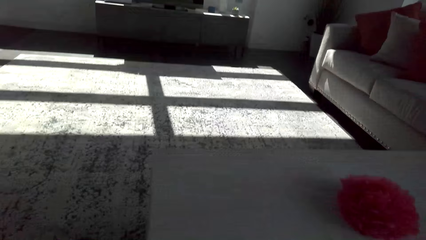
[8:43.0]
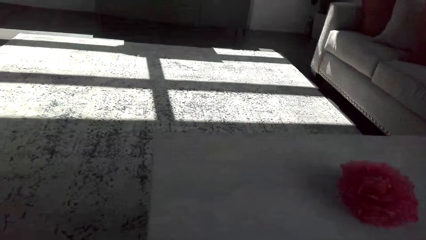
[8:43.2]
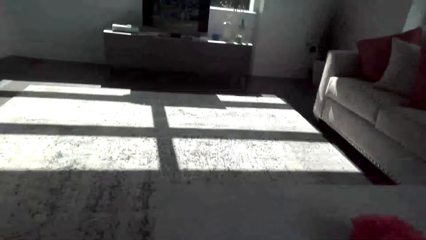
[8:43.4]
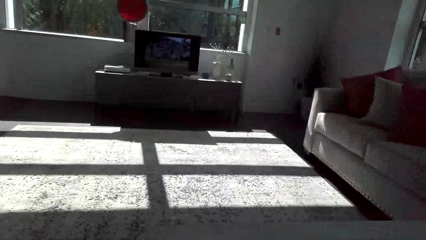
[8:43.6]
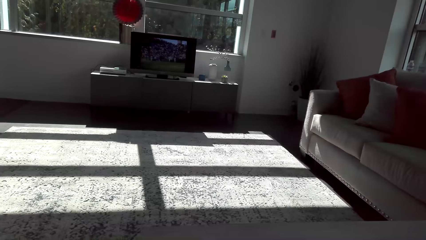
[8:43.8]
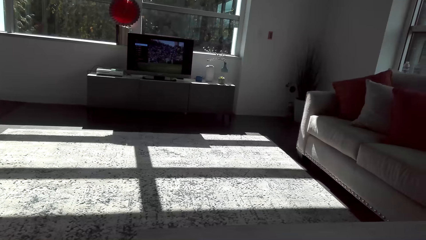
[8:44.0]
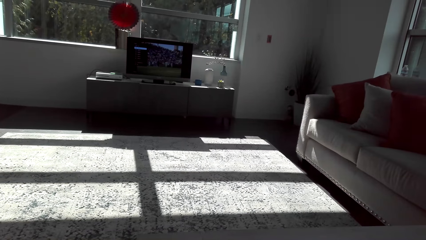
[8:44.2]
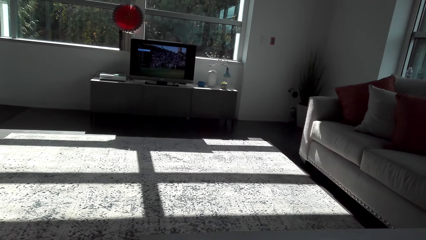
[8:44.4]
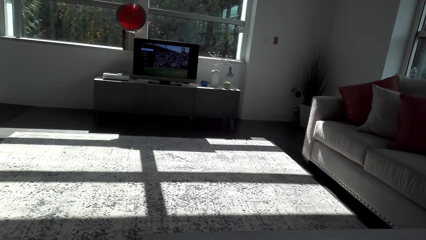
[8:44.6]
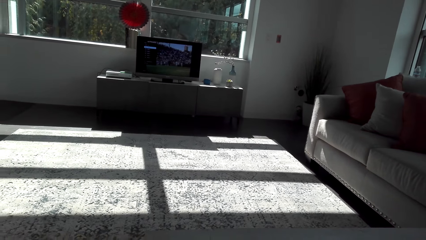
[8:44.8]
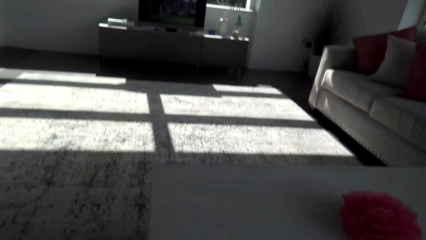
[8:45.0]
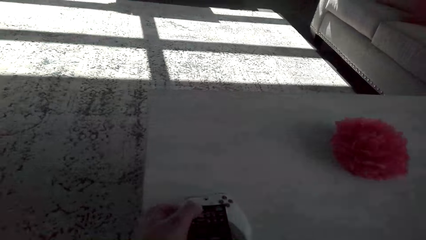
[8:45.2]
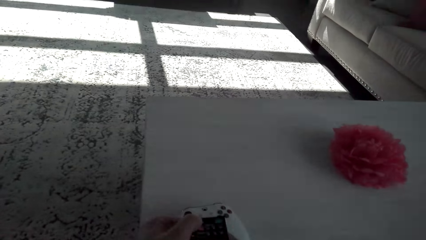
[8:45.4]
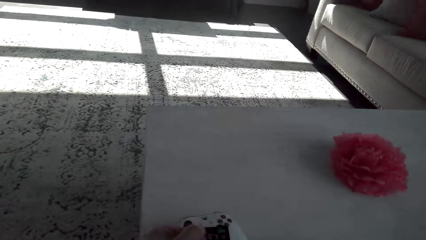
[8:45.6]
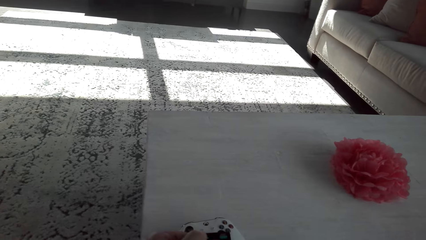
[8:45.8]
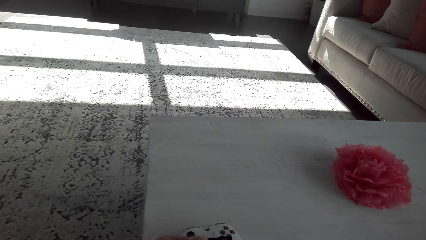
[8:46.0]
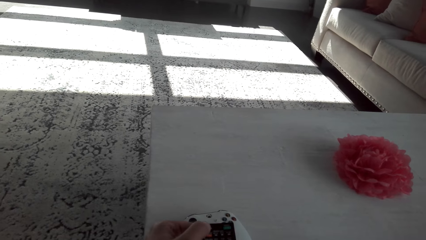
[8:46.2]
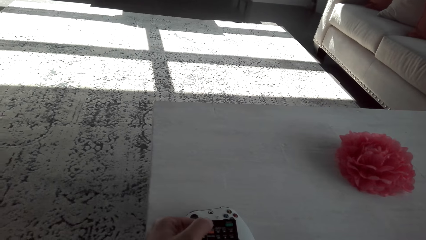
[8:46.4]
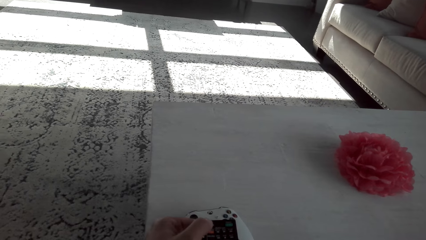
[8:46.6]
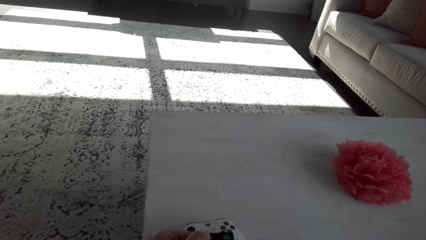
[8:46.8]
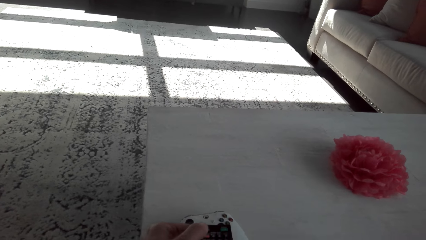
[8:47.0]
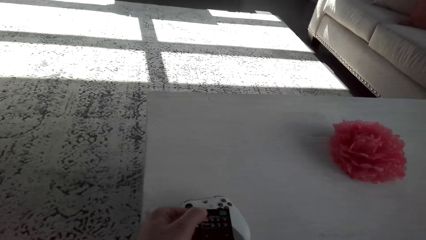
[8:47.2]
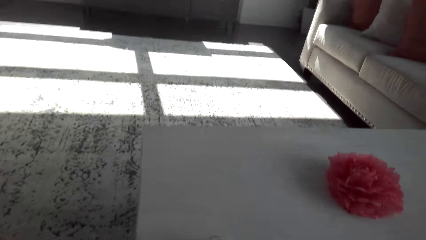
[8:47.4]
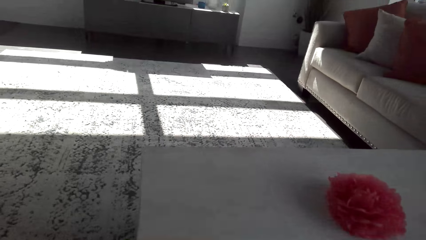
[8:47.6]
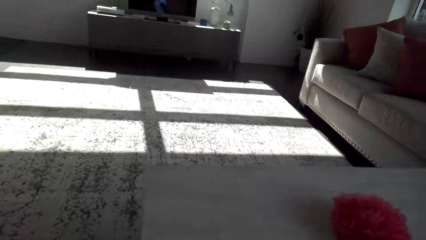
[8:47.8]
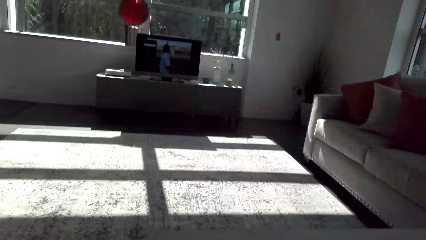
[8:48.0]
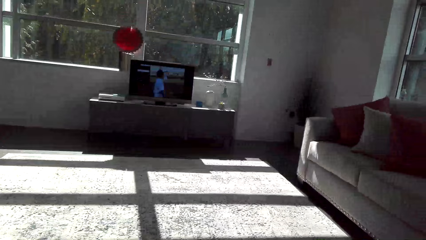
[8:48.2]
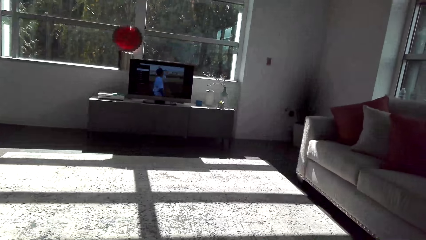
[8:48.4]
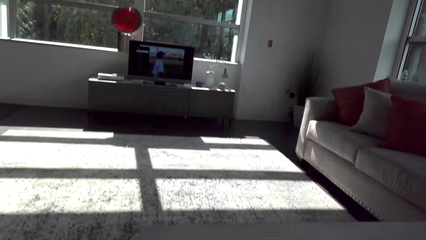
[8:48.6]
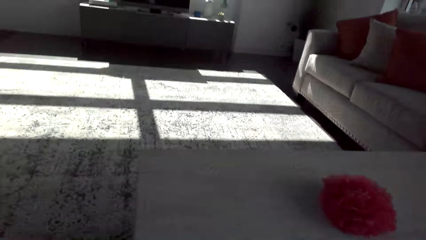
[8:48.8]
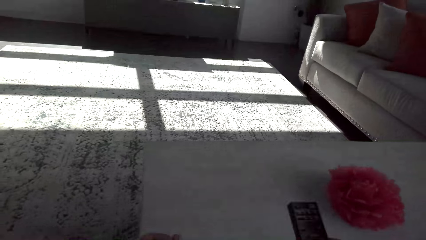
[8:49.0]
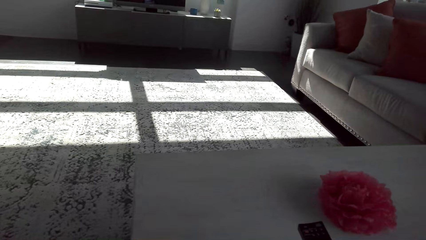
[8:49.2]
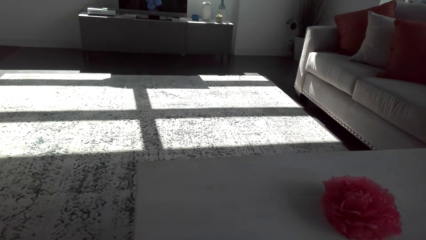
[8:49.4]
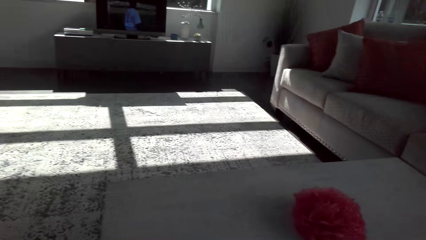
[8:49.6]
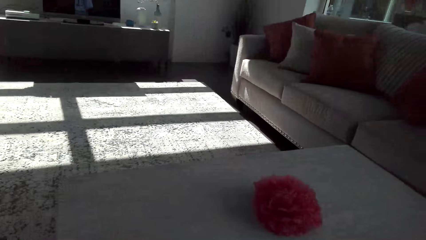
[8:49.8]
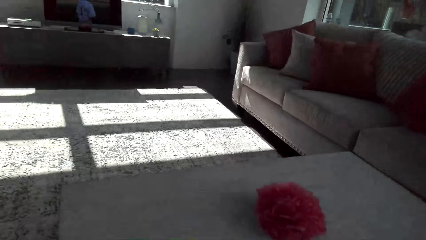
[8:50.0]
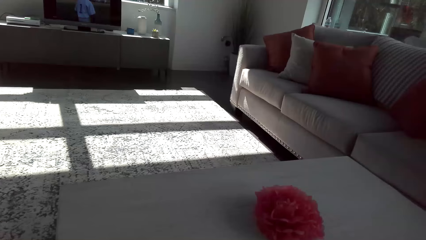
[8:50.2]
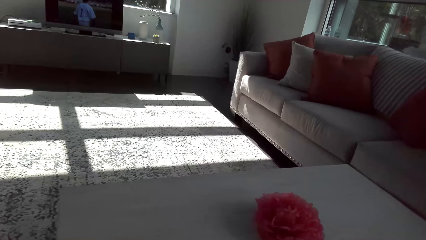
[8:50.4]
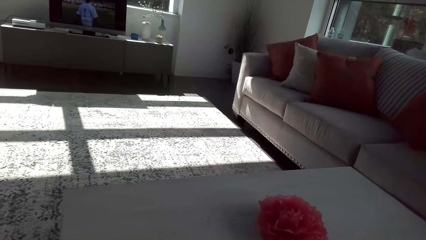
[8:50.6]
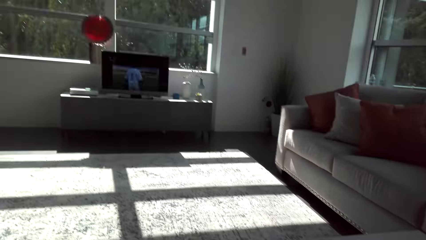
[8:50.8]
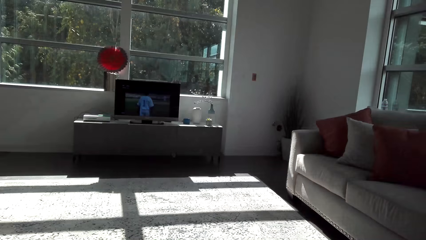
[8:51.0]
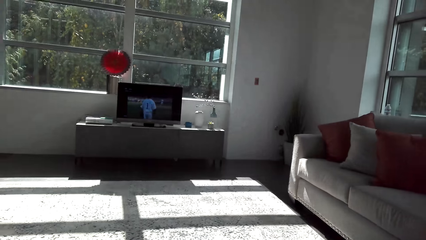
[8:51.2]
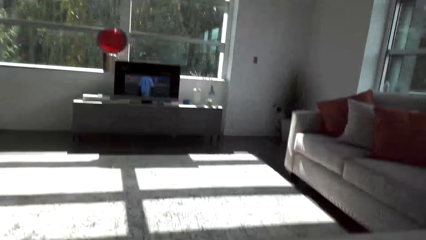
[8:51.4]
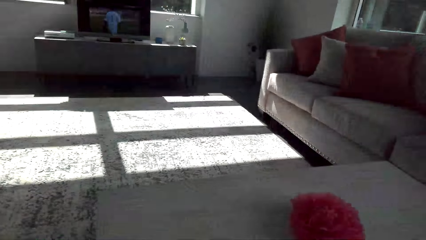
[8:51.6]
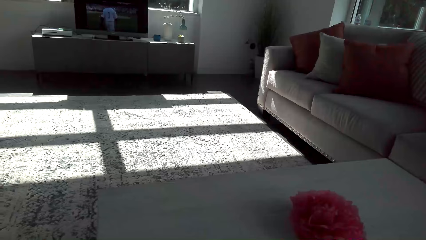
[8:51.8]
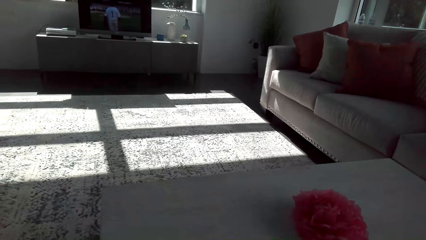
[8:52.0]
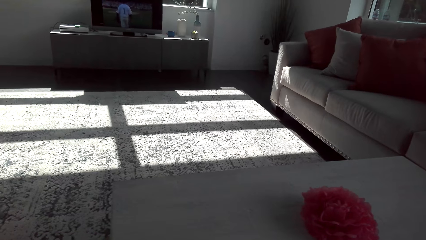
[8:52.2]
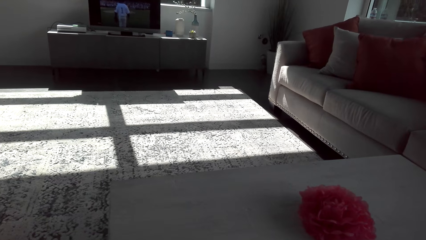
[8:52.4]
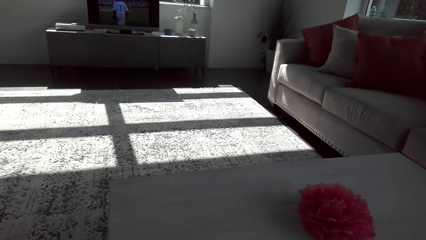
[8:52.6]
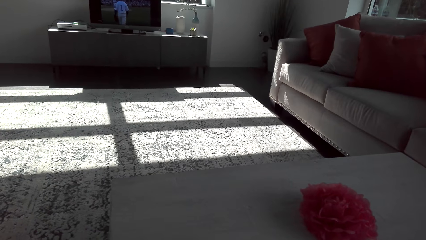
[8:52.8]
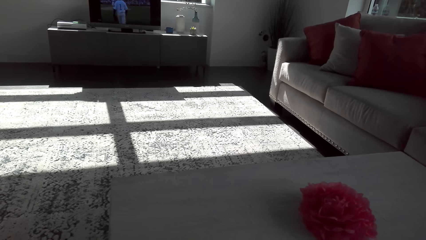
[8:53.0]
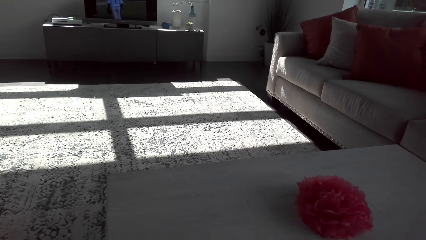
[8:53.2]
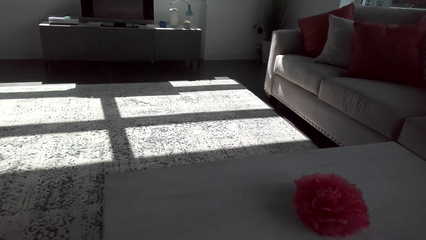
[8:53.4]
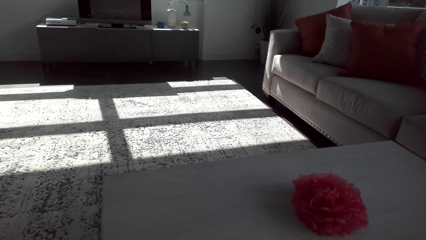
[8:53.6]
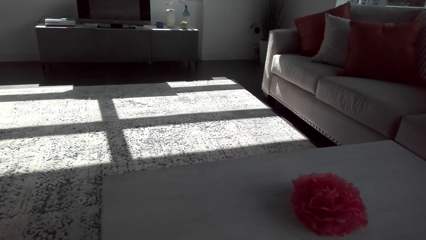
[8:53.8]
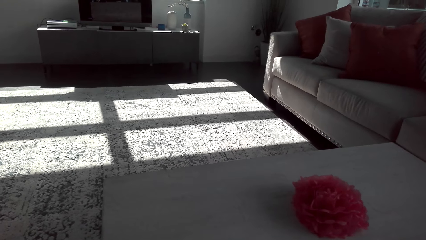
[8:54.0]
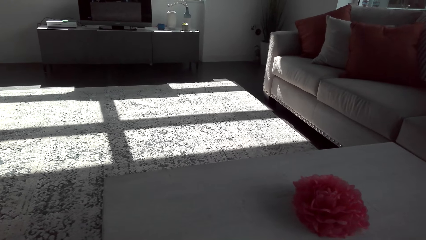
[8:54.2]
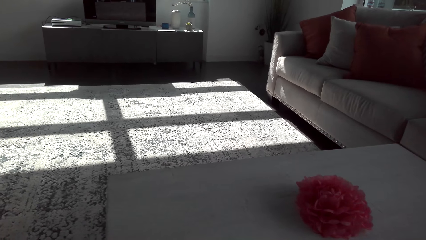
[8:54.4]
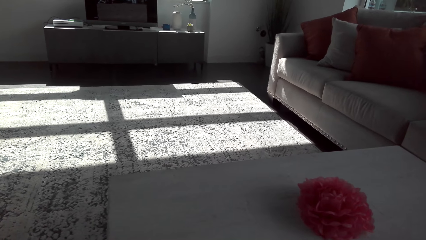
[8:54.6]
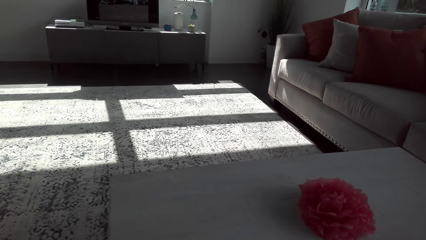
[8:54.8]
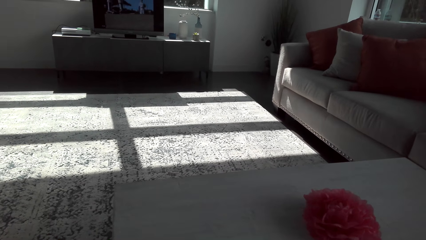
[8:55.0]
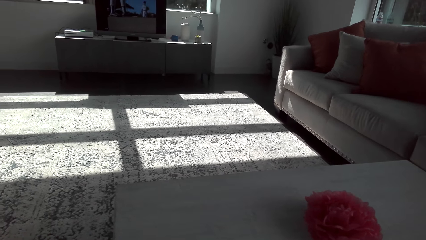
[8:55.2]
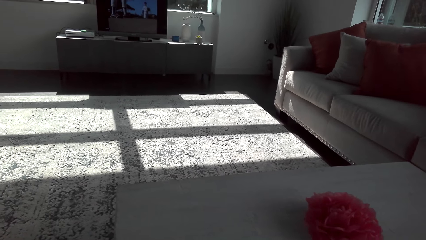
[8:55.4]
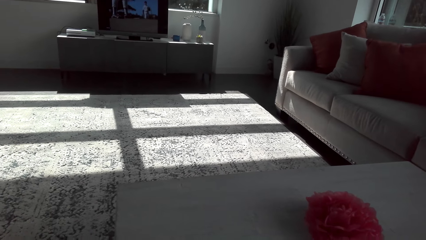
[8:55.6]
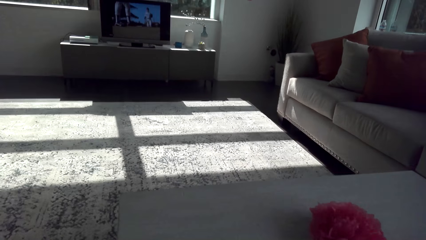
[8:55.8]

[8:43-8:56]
The camera wearer looks at a TV. They sit down on the couch. They operate a remote. They look around the room. They look at the TV.

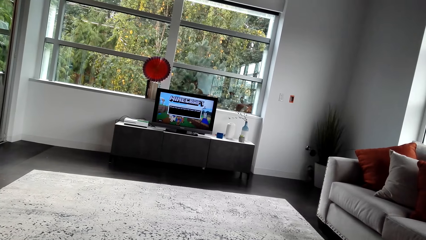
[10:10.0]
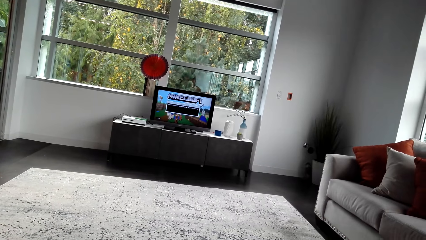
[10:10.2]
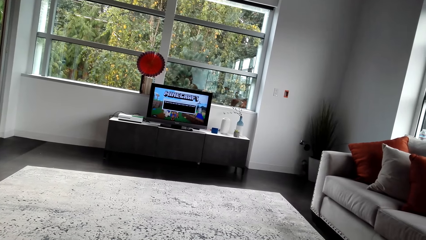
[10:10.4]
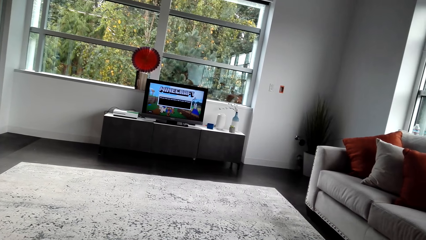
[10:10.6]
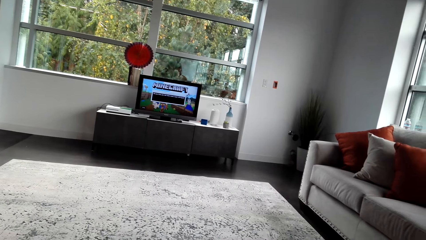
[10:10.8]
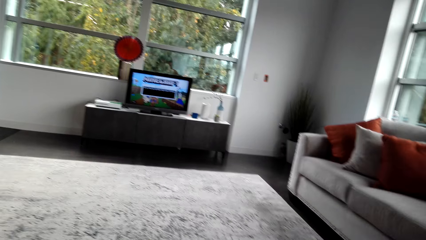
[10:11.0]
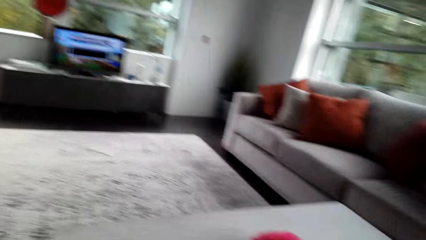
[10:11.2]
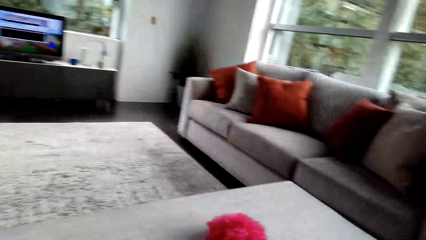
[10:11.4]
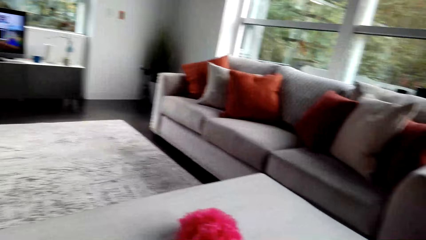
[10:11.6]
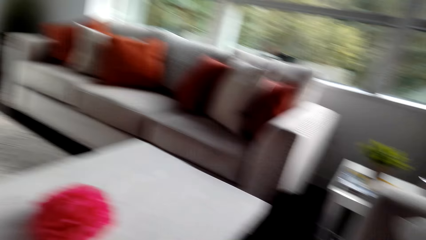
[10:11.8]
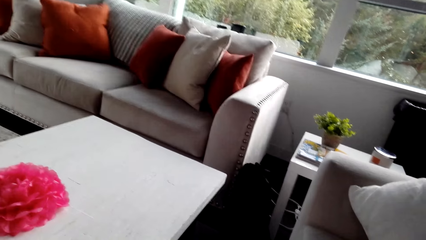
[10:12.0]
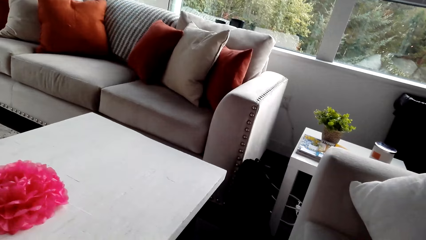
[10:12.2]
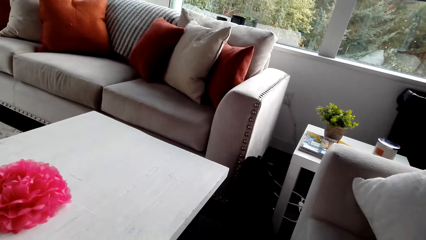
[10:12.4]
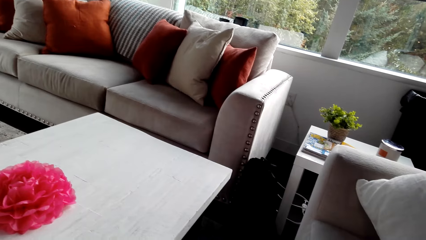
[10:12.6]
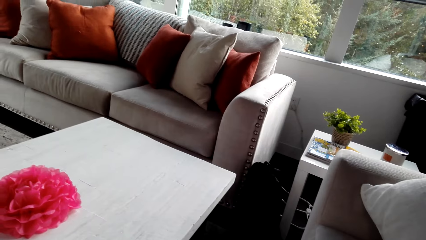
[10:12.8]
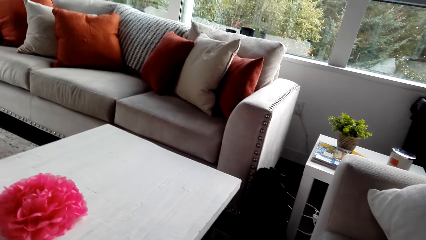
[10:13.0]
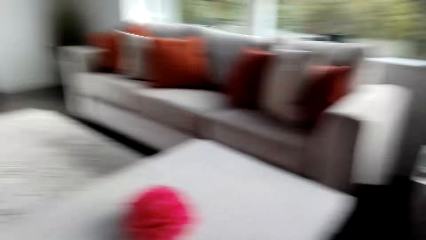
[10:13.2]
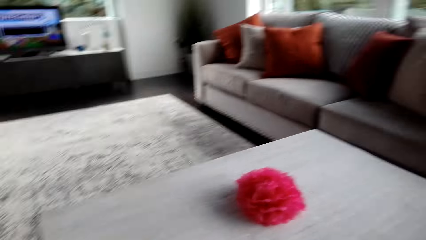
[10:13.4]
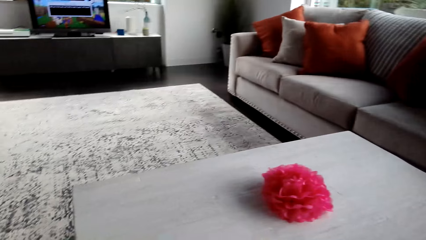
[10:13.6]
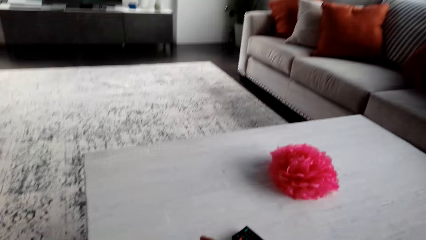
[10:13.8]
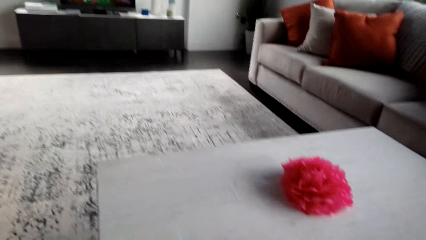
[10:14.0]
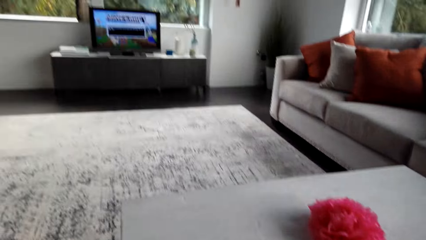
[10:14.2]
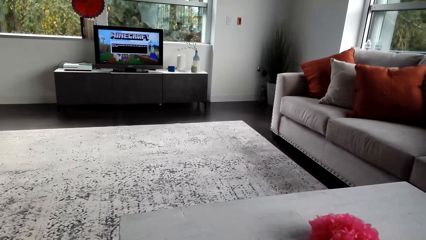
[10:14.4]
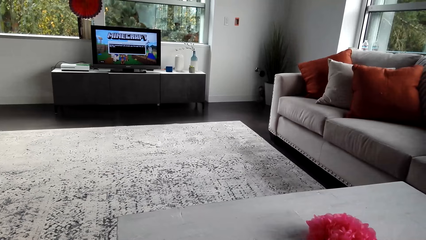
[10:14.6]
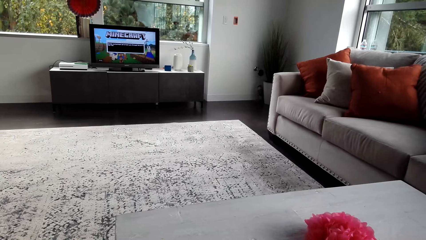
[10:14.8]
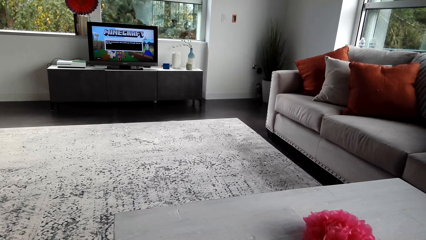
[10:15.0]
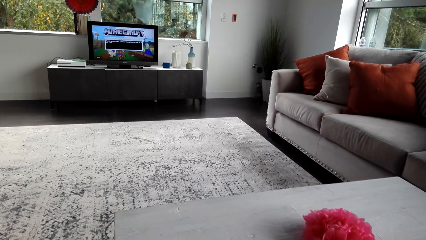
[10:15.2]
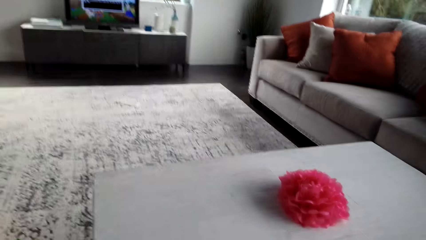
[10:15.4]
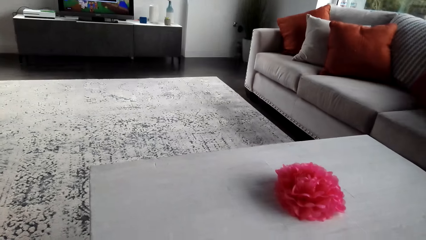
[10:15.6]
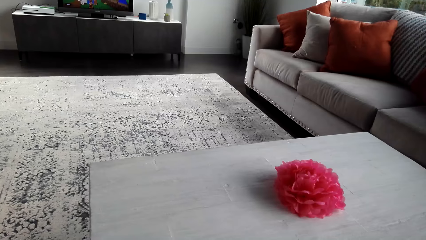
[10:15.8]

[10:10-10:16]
The camera wearer looks around. They watch television.
